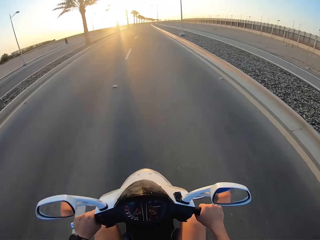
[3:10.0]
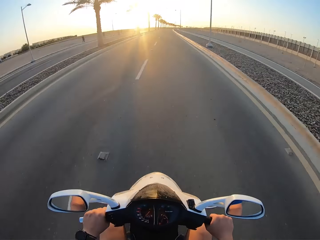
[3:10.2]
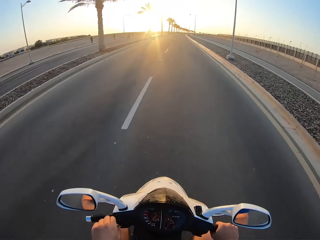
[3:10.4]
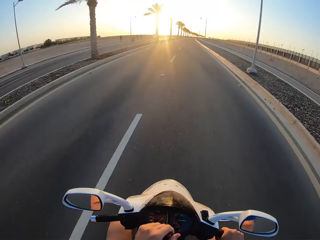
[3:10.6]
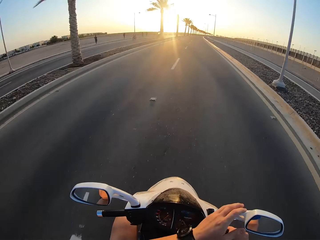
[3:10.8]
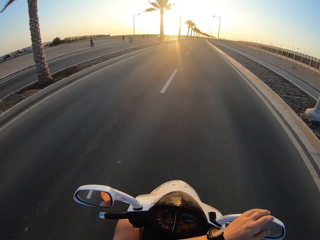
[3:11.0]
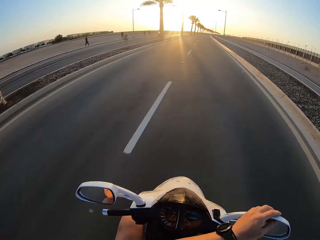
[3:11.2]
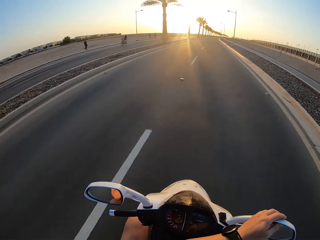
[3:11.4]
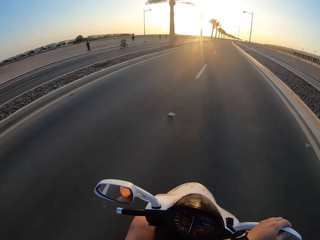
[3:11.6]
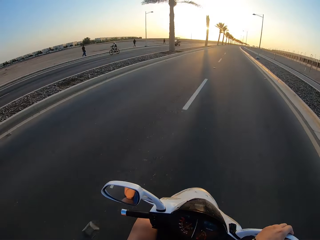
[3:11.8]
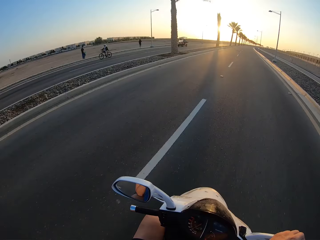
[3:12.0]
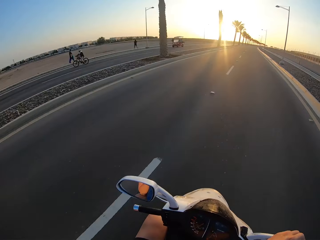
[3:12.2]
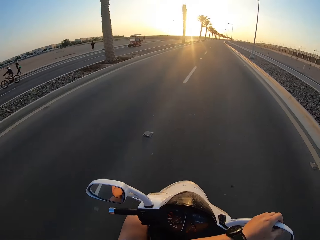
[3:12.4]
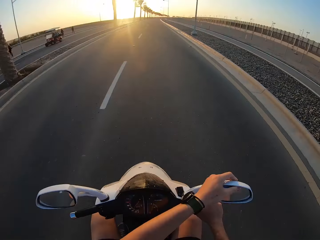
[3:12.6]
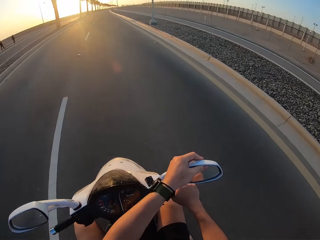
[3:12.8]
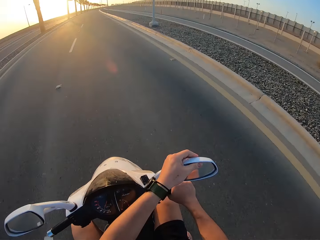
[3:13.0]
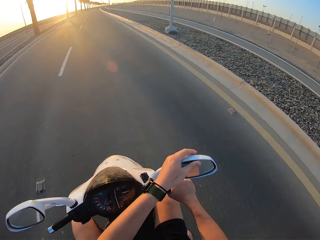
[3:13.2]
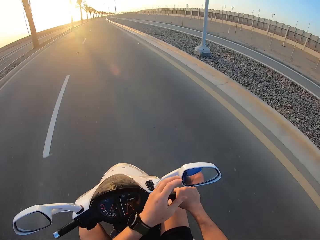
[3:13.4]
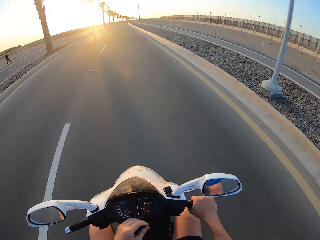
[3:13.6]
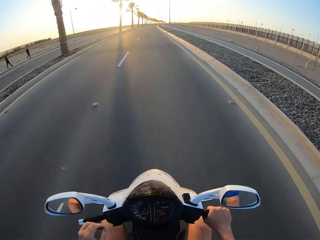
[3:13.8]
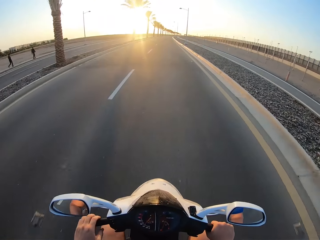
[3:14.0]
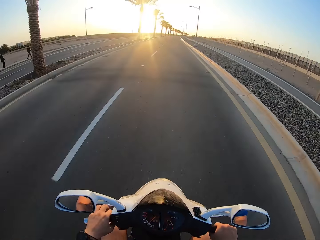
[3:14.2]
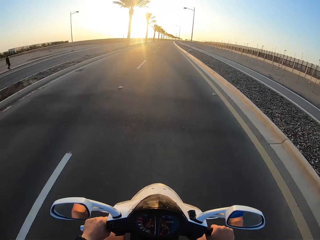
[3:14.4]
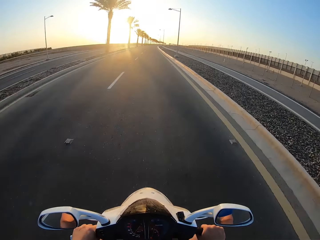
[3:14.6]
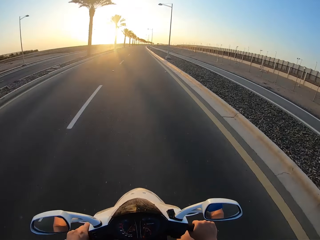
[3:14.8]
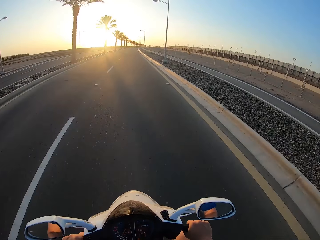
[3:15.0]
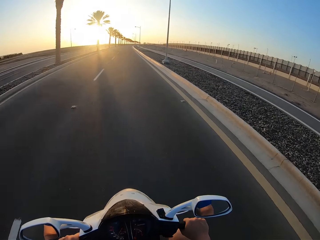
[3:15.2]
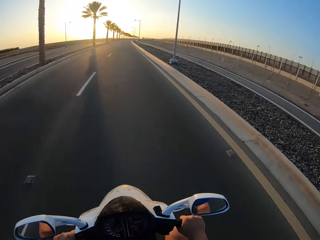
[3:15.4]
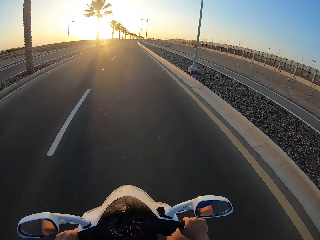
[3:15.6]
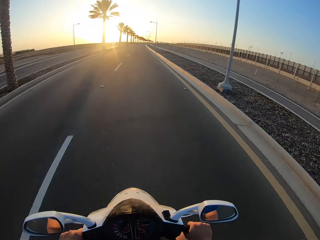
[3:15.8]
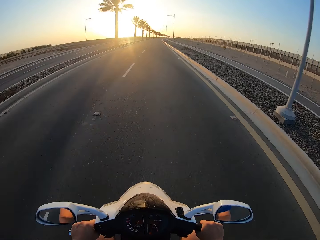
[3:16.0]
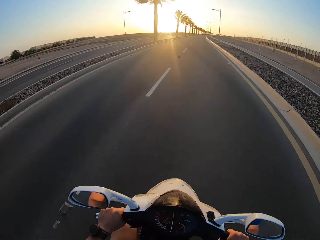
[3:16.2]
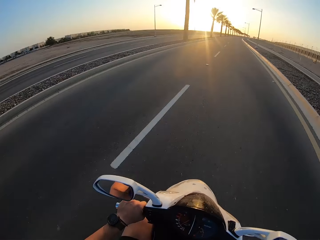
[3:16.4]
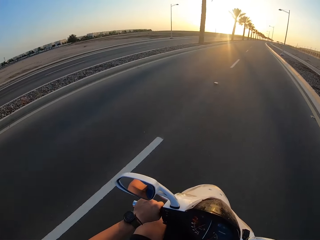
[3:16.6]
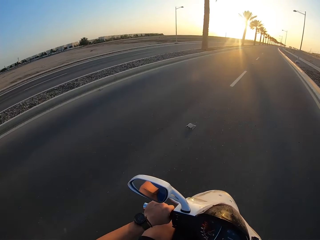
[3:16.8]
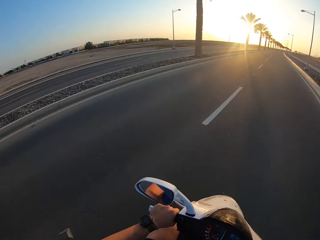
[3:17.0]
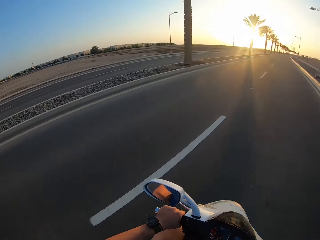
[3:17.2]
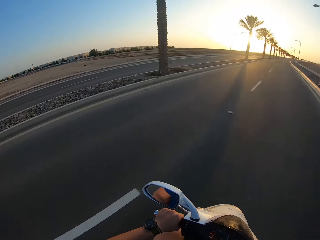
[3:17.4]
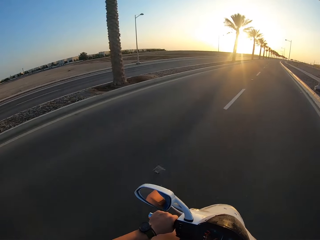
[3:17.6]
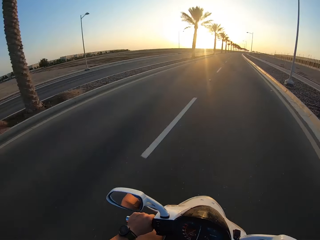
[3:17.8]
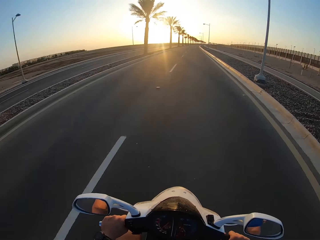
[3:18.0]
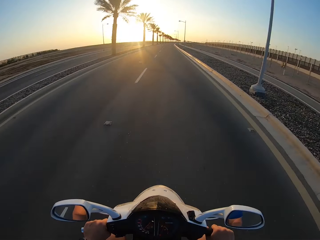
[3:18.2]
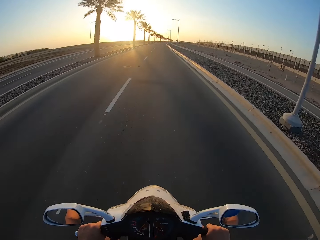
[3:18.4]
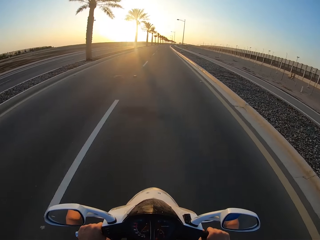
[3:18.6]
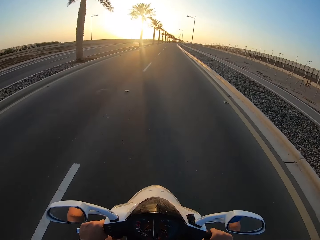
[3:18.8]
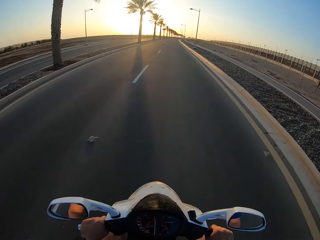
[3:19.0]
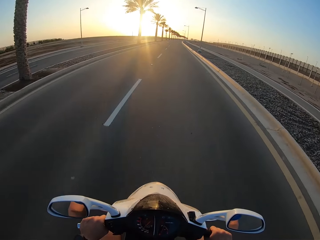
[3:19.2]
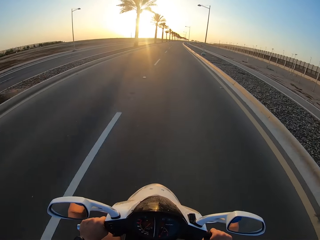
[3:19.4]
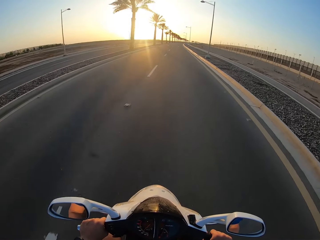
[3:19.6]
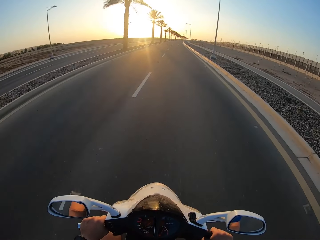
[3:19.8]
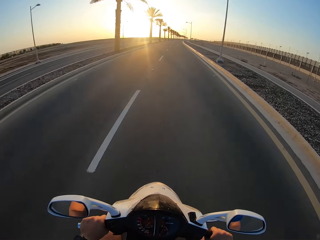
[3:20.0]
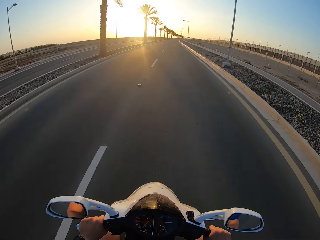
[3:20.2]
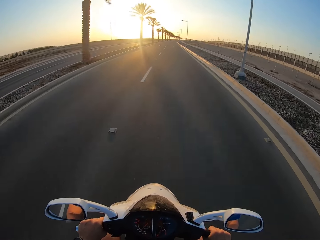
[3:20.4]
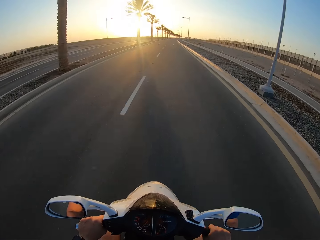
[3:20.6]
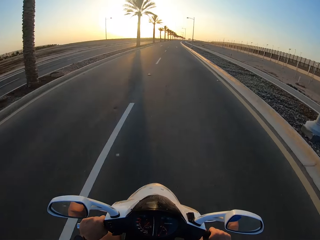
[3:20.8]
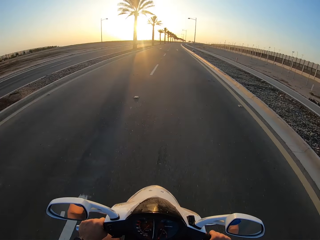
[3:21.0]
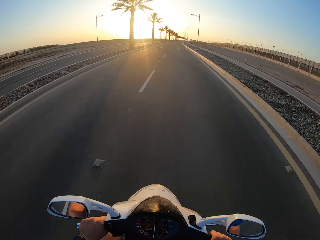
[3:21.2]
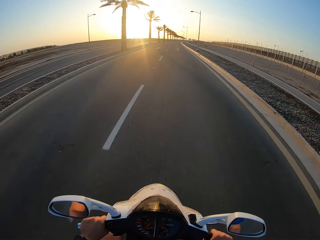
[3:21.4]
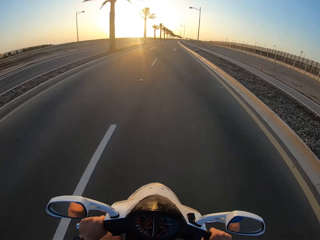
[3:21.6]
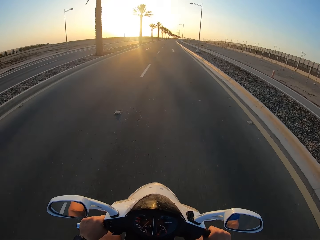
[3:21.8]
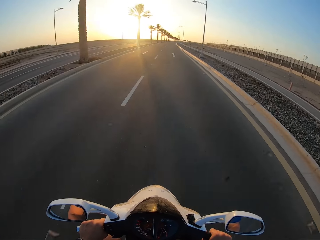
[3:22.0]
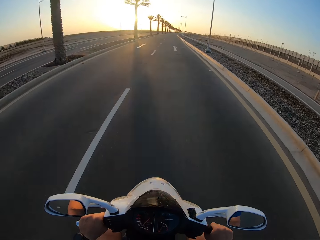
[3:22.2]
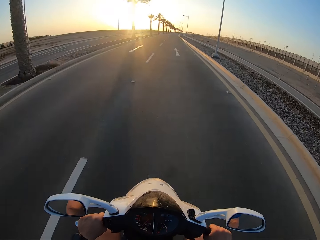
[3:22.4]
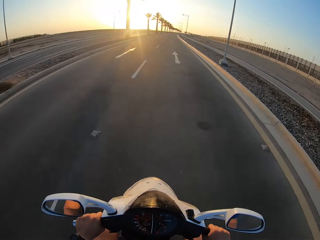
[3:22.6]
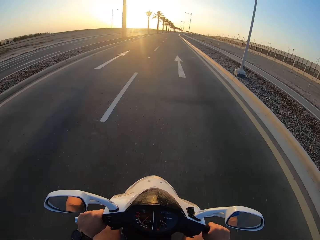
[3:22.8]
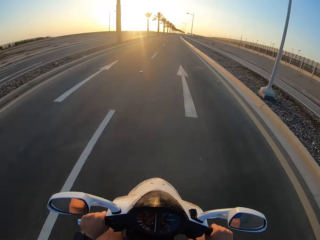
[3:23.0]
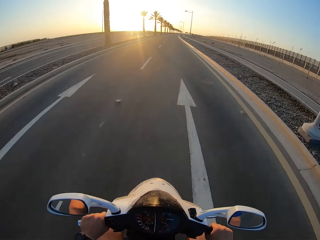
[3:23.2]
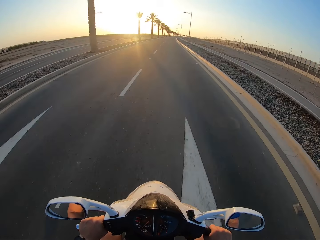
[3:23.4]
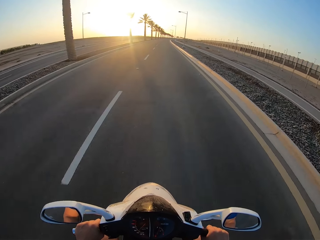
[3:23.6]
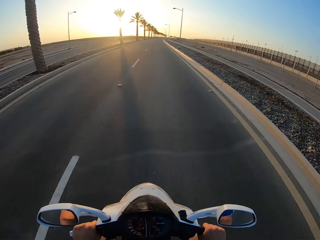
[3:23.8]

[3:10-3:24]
A man walks on the road. Another man rides the bicycle. Another man walks on the road. Another man walks on the road. The camera wearer rides the motorbike. They adjust the side mirror. Another man walks on the road. The camera wearer rides the motorbike. They move with the motorbike.

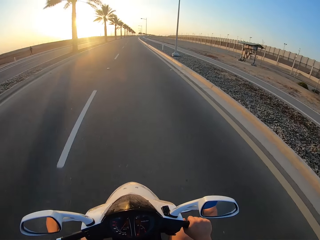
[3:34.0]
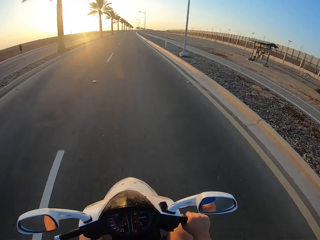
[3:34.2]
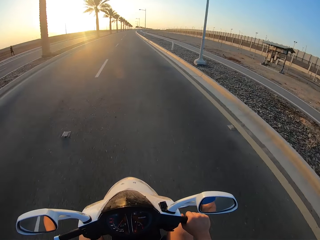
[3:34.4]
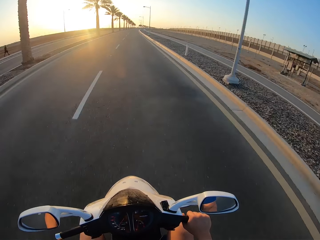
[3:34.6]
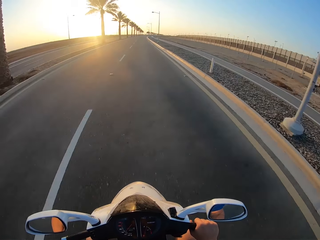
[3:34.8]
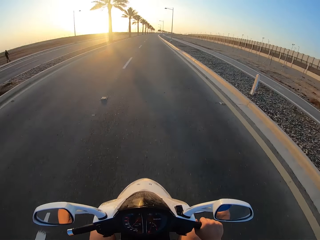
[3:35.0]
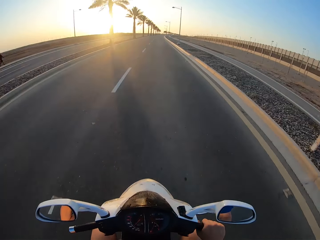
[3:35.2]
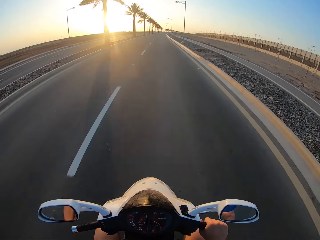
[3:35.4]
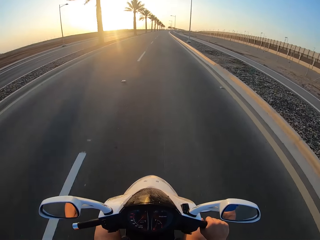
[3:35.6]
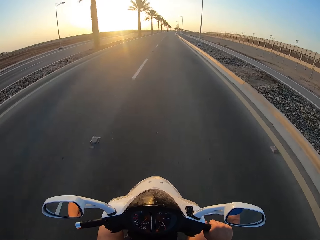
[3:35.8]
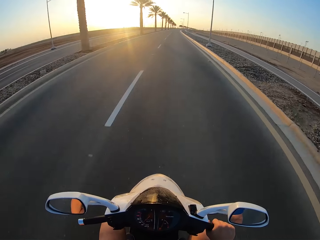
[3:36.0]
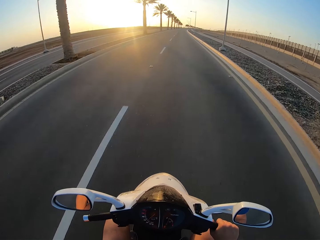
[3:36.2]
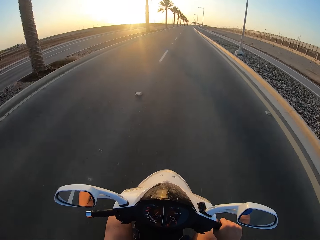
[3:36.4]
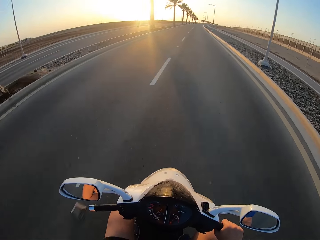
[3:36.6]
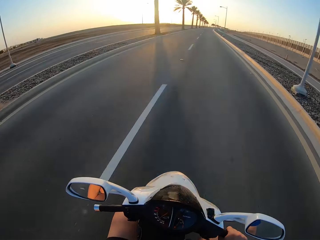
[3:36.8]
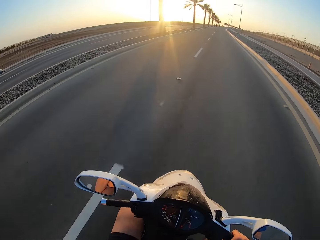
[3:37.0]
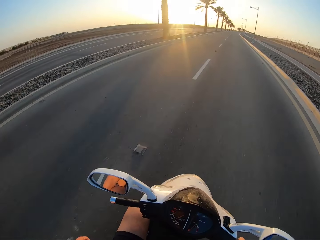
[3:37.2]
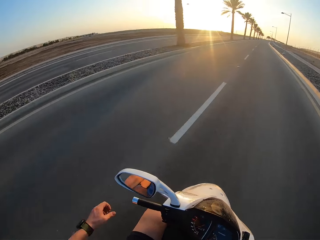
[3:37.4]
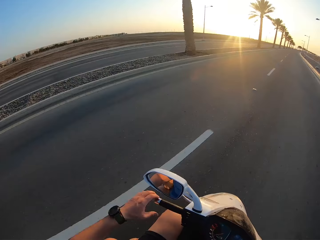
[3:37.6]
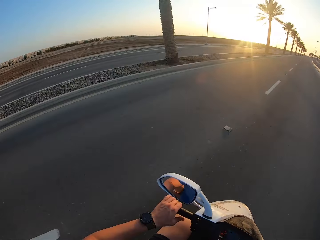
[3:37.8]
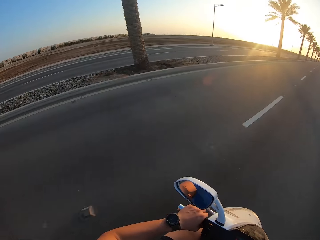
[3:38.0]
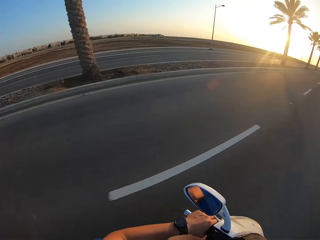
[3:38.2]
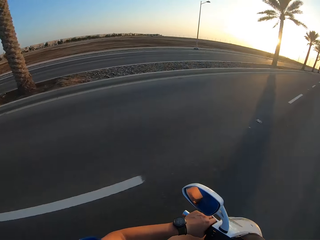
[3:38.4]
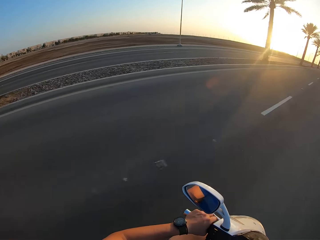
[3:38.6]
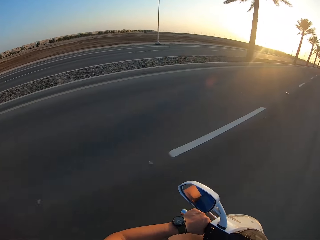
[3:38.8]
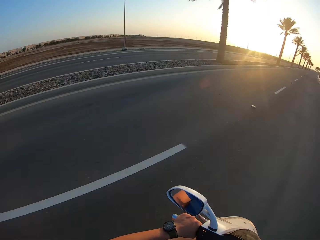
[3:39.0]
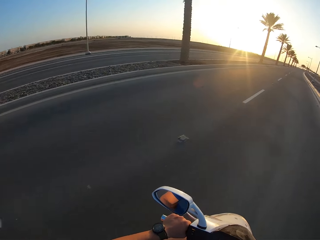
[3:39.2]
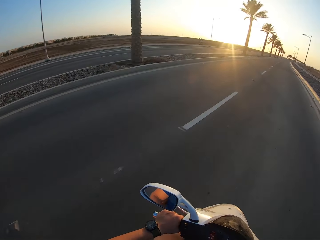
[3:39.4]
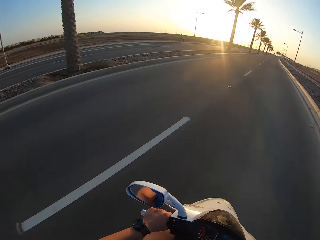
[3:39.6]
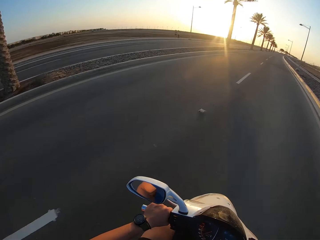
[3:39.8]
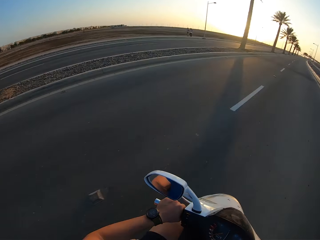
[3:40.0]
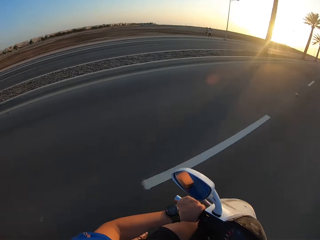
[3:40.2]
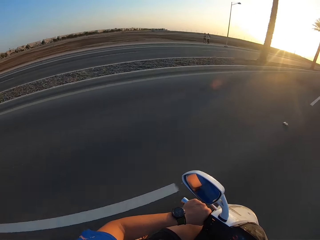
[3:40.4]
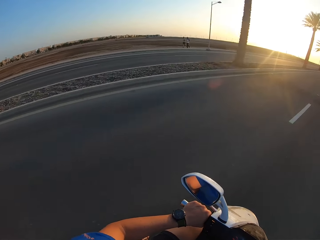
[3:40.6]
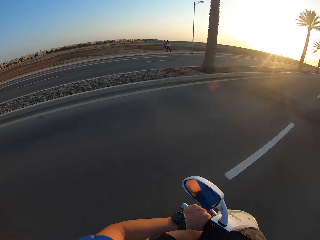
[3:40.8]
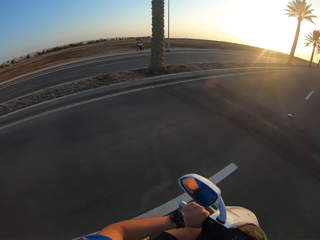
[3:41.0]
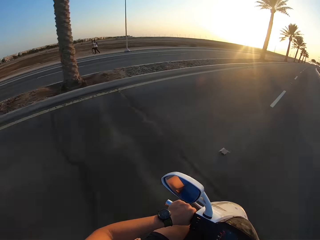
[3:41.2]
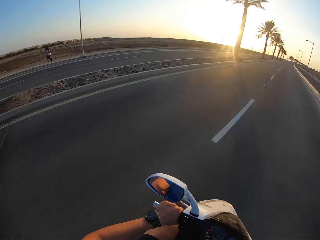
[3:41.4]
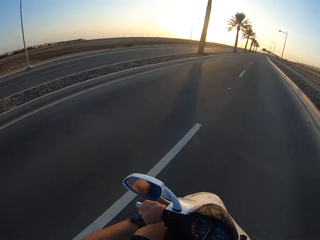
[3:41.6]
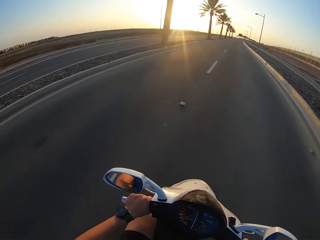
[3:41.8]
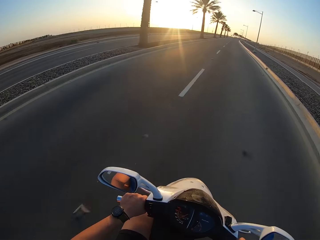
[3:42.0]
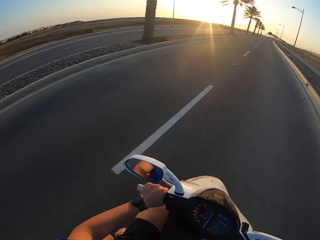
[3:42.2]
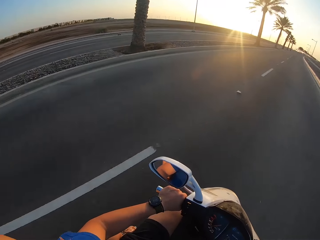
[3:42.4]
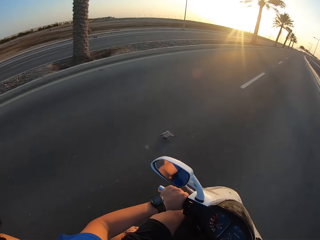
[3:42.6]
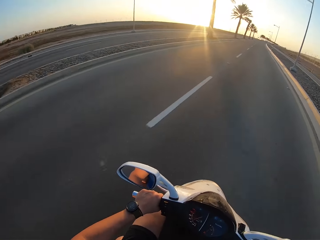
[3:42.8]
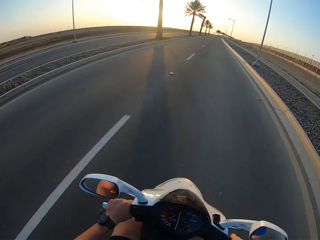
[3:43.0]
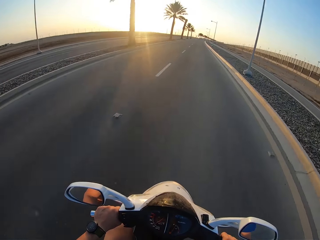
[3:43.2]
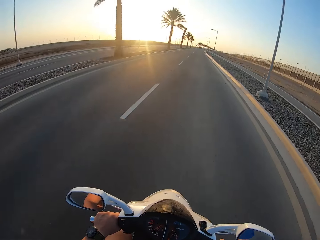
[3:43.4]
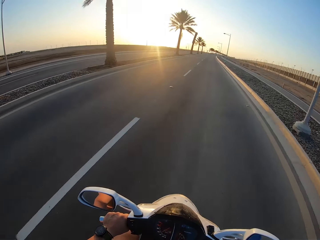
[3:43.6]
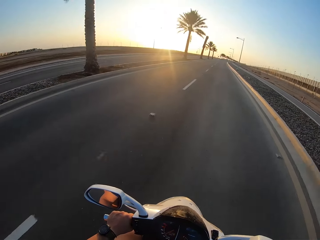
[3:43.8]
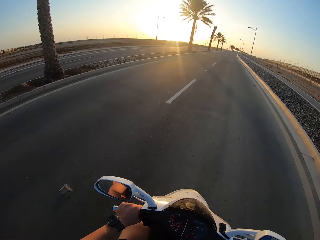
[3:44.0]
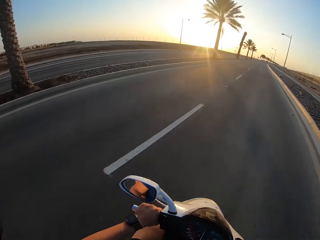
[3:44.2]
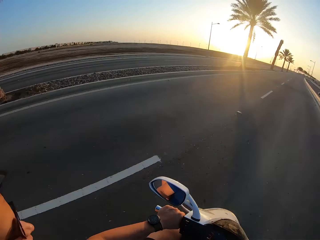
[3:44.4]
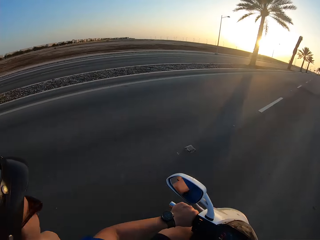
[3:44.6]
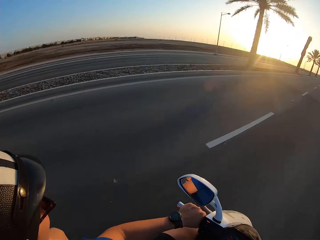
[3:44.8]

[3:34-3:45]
A man walks on the road. The camera wearer rides the motorbike. Another man runs on the road. Another man runs on the road. The camera wearer rides the motorbike.
